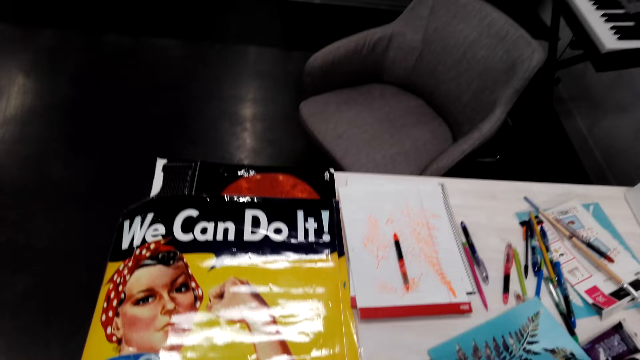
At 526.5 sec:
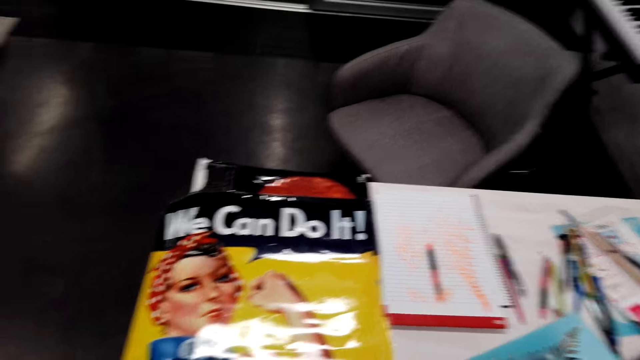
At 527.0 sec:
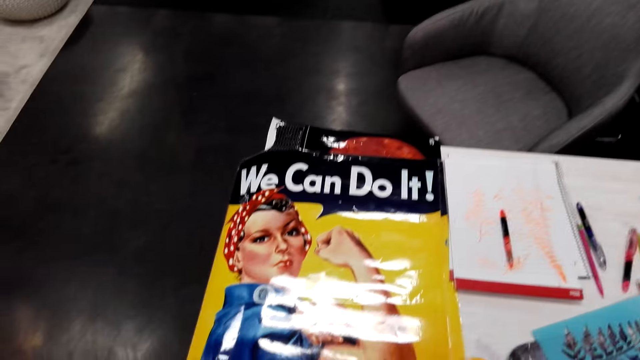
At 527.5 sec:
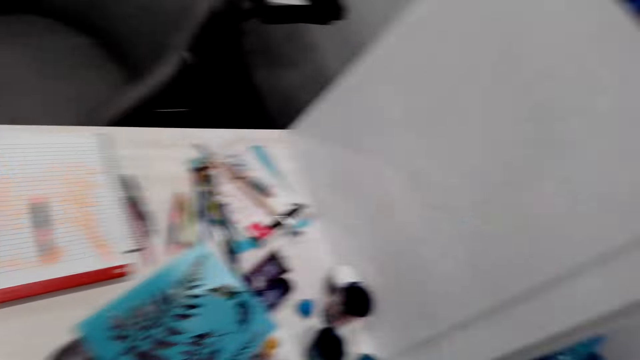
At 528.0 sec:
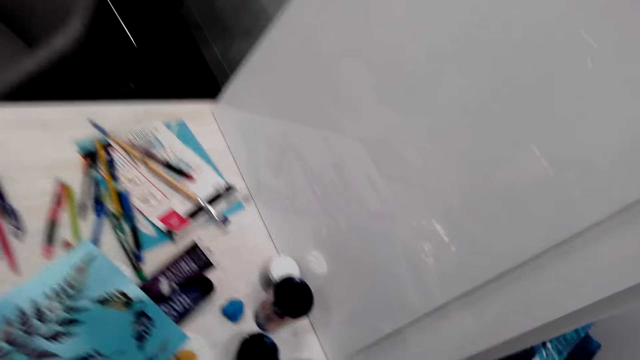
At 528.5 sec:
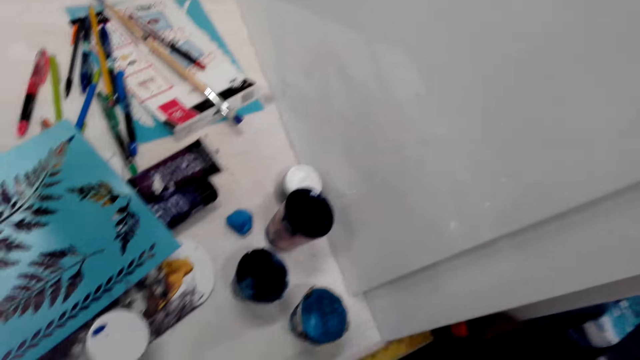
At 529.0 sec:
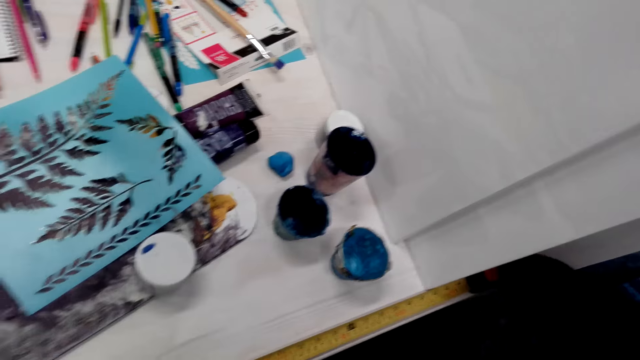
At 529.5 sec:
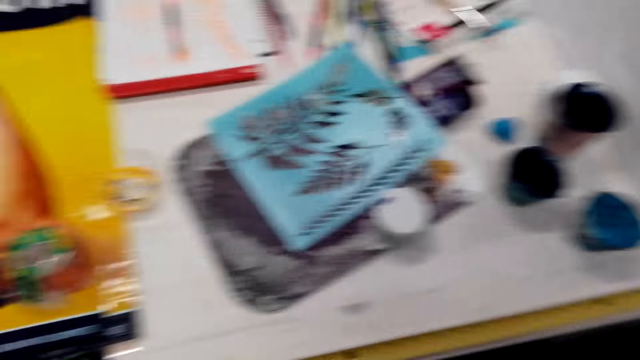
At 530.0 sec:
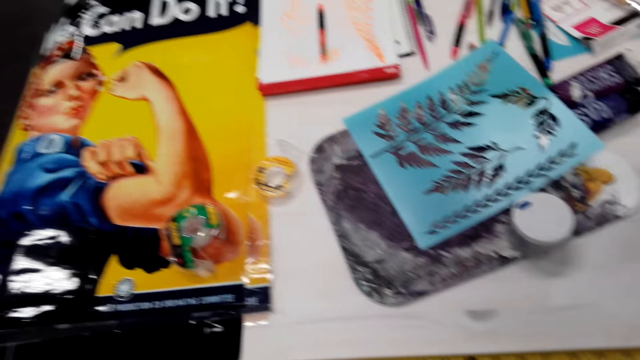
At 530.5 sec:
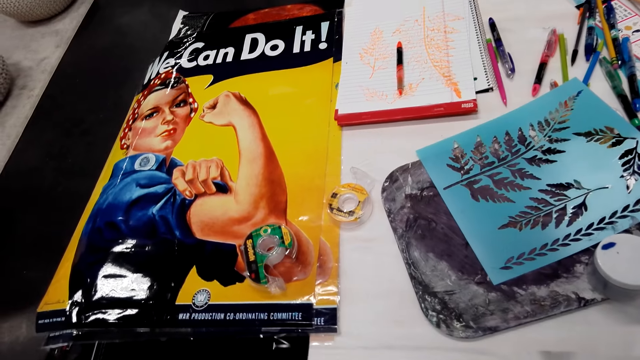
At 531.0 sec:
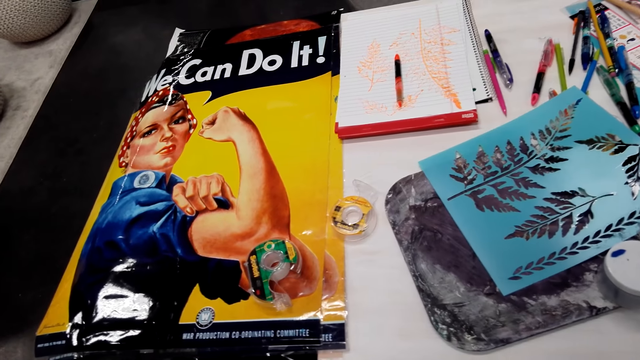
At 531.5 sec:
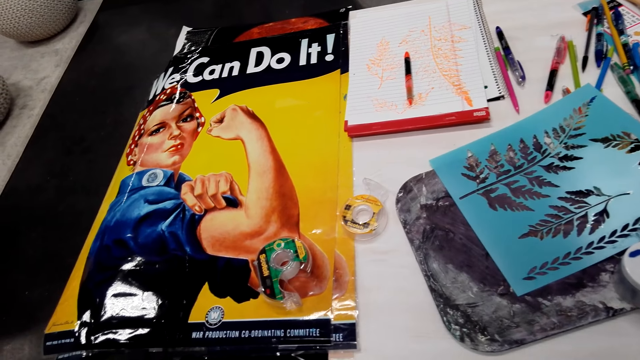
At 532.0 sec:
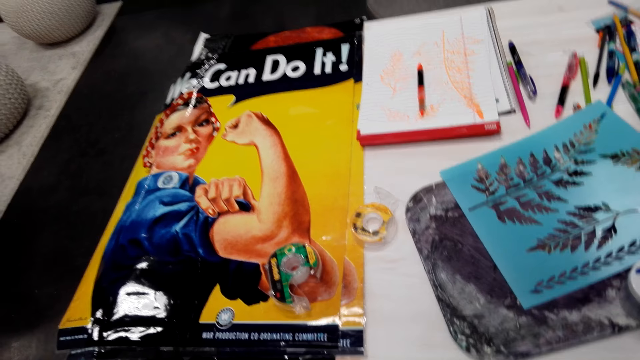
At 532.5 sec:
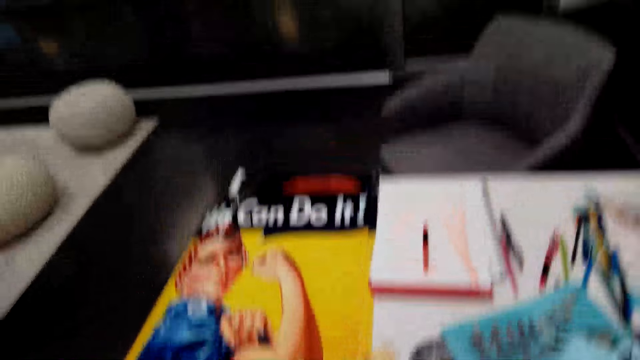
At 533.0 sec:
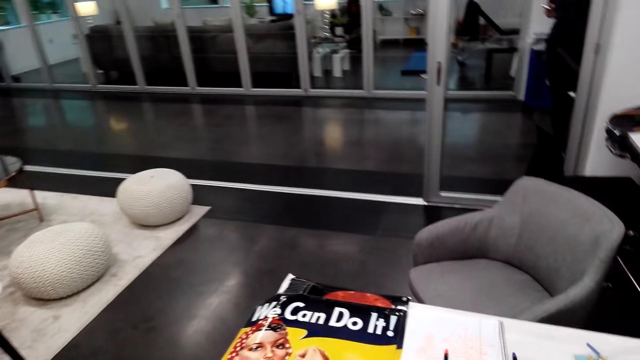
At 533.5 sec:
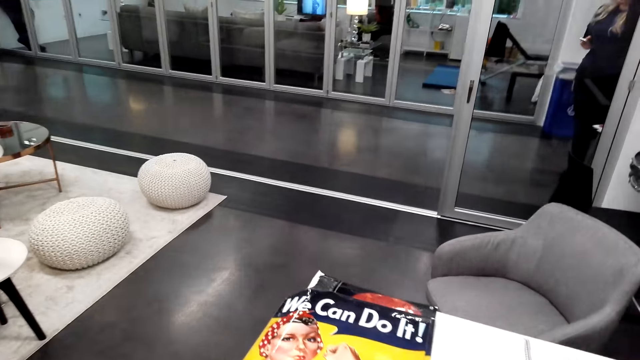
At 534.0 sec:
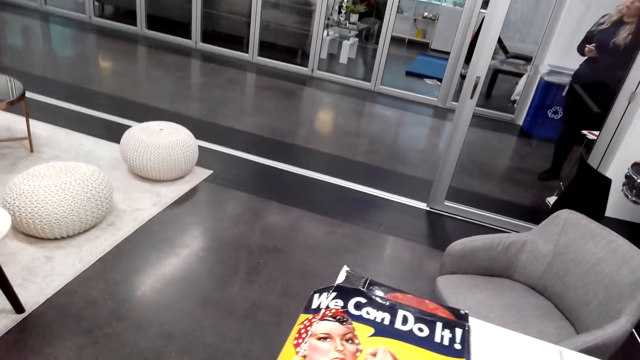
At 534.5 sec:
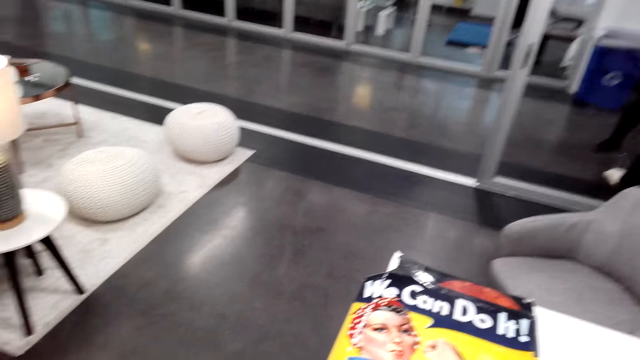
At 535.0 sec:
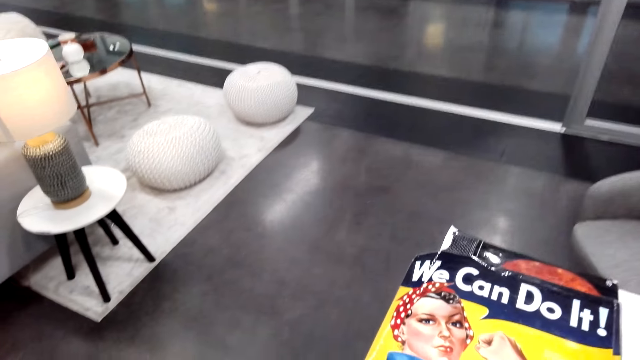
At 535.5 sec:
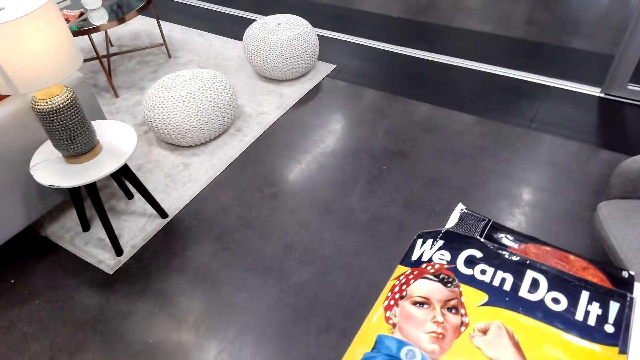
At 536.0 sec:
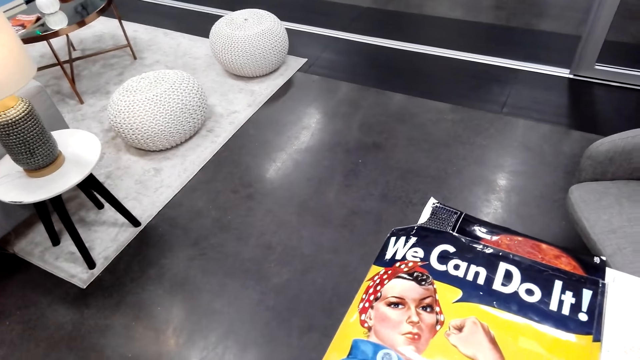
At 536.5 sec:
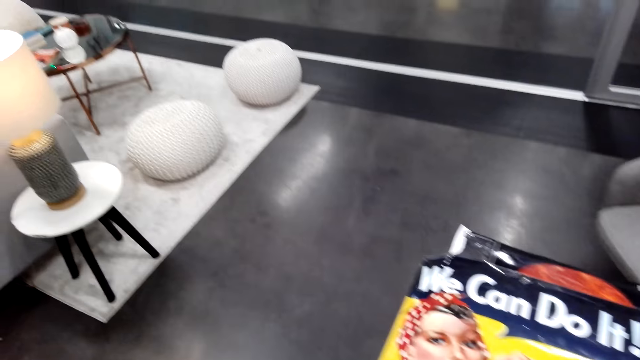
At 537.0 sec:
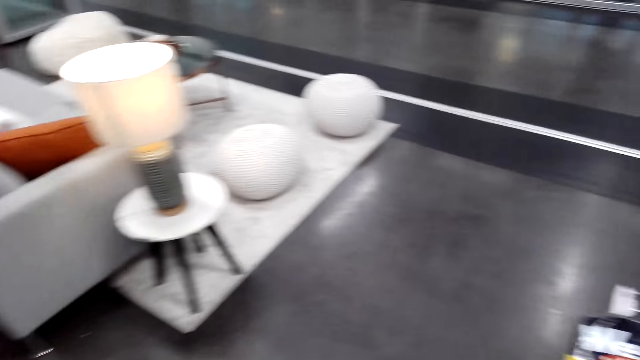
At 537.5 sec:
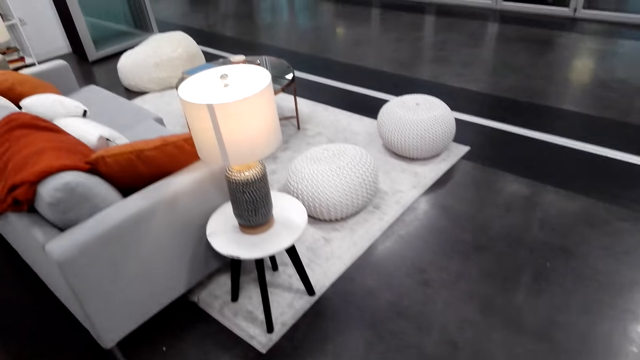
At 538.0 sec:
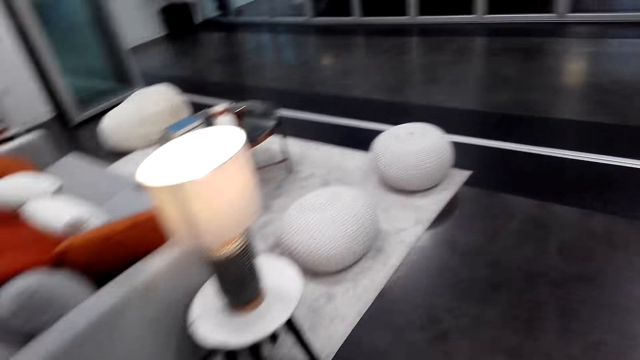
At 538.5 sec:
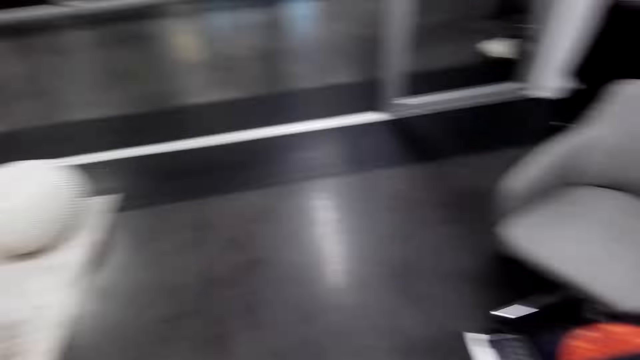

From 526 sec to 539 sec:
The camera wearer measures the table. They move around the room.

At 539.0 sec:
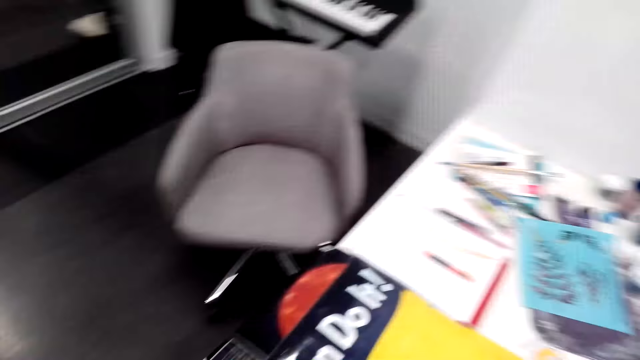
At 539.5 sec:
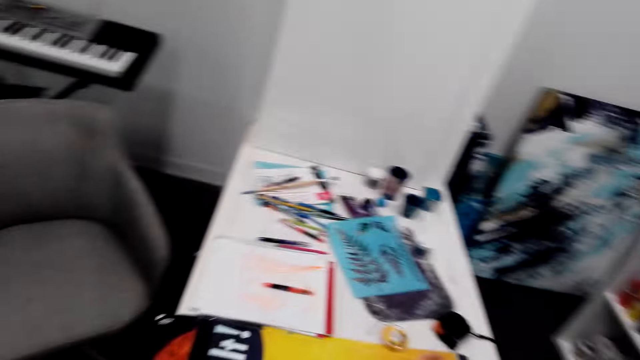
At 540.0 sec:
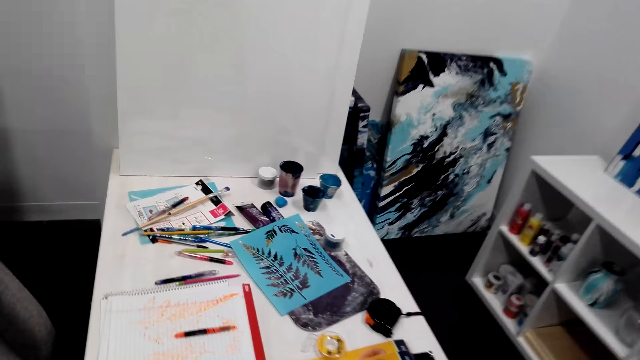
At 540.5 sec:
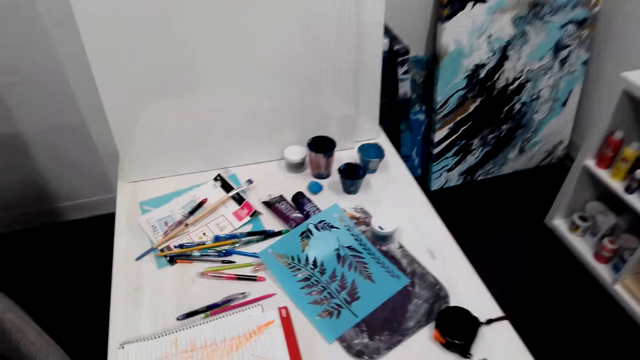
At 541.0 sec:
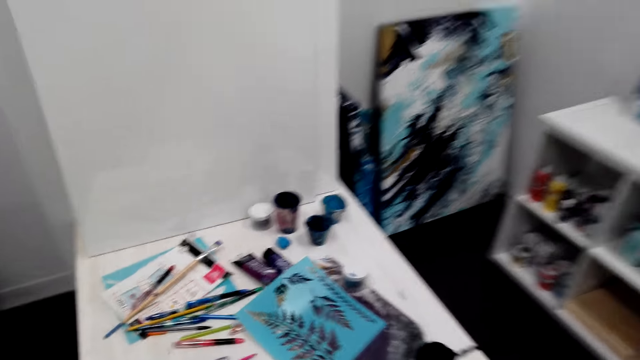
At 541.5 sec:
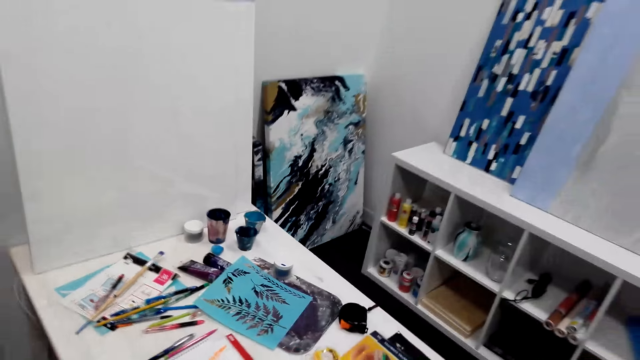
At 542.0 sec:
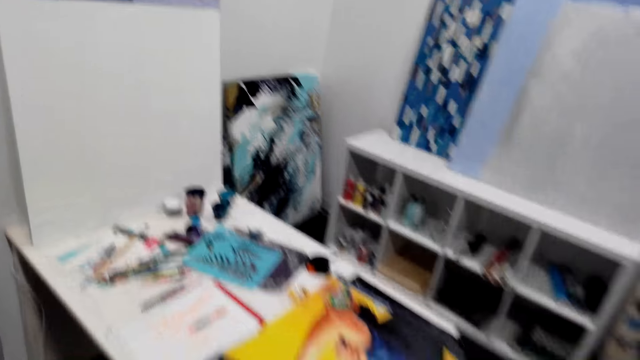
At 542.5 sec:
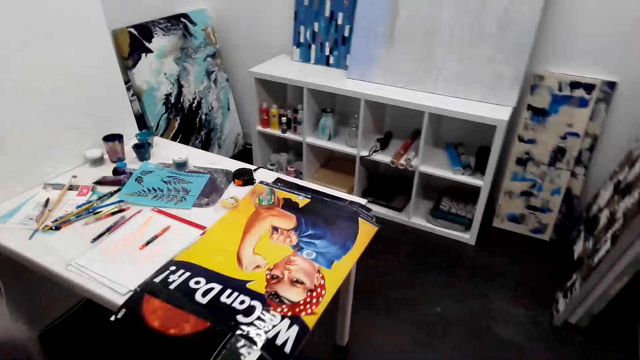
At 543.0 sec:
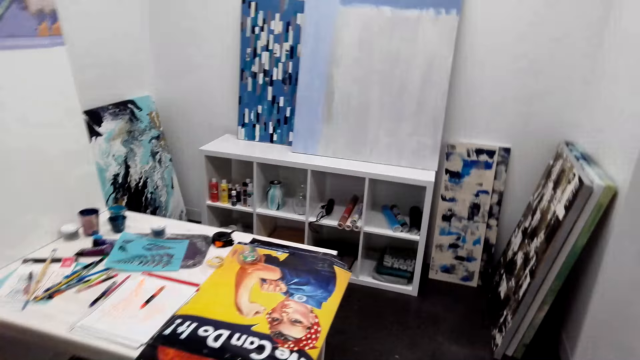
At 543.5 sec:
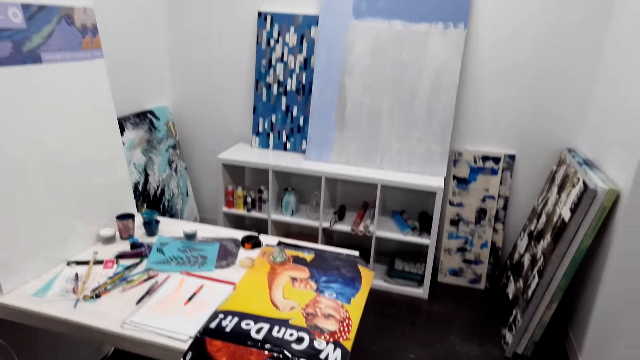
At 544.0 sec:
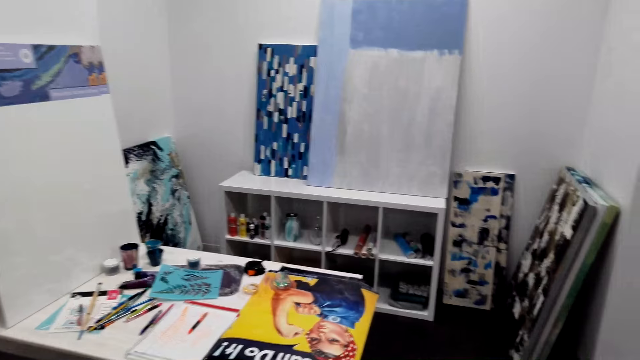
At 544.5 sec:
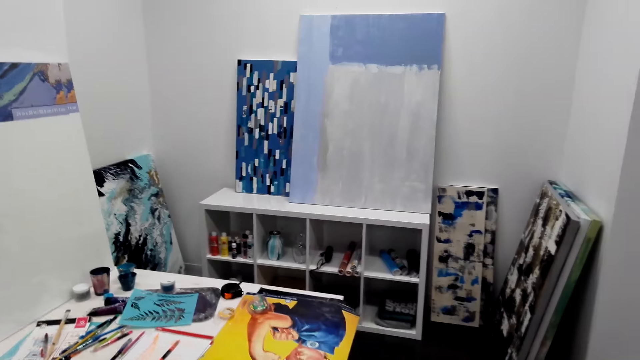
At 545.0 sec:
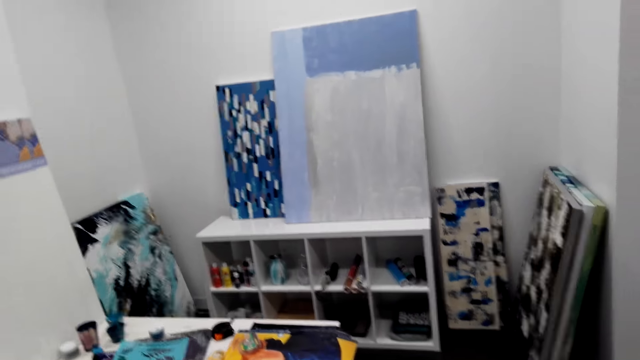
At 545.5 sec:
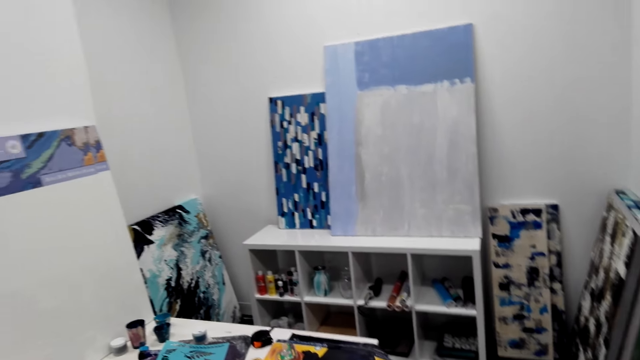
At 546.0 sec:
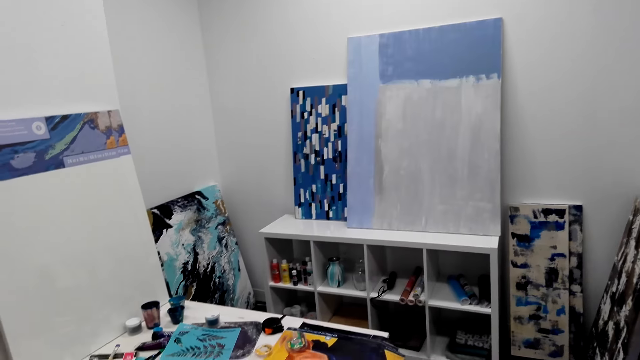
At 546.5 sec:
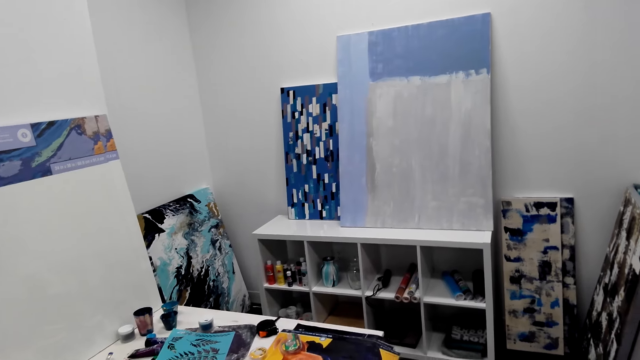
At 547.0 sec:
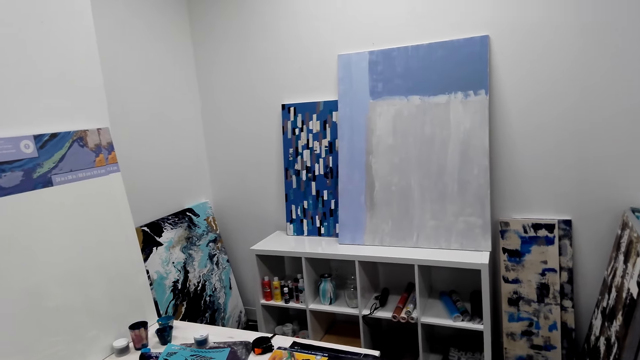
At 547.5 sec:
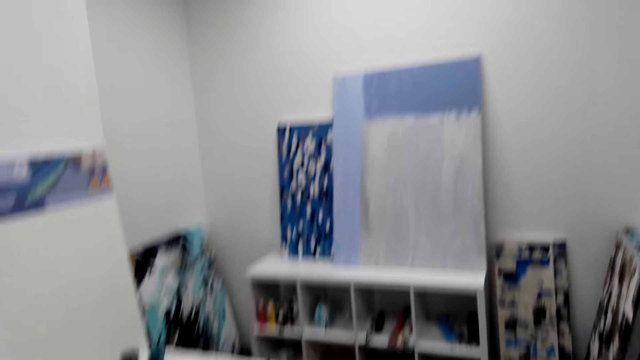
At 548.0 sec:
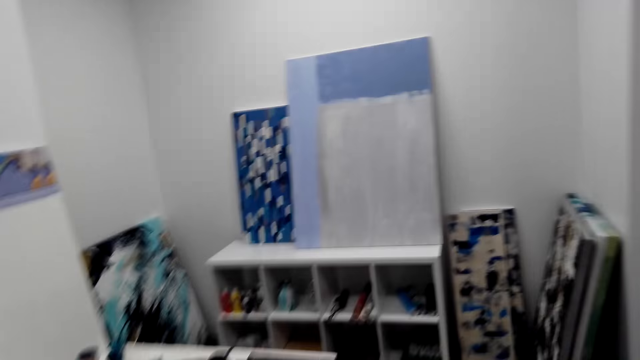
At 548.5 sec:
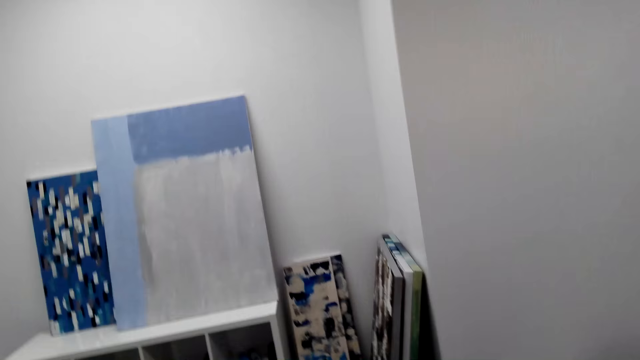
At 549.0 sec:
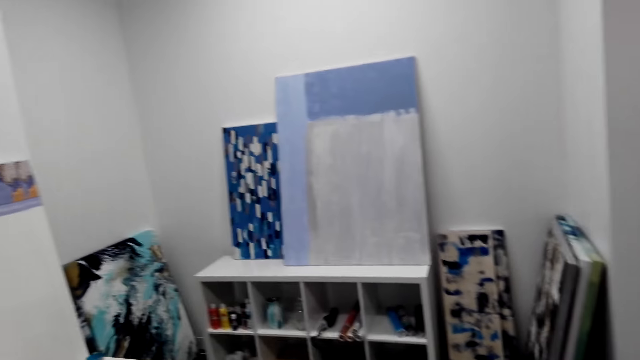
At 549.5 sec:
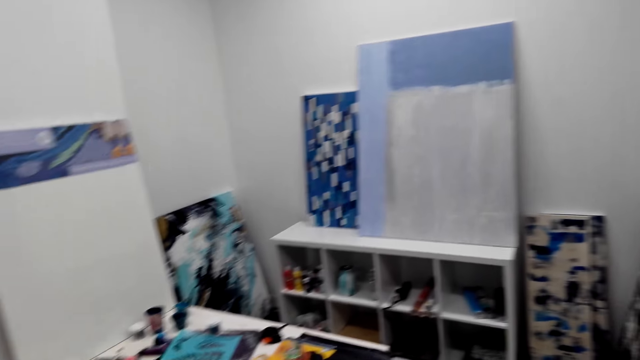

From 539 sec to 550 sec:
The camera wearer talks with someone. They look around the room.
